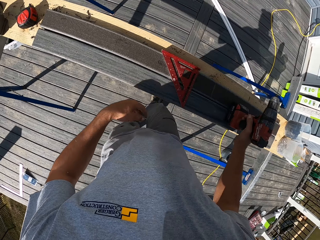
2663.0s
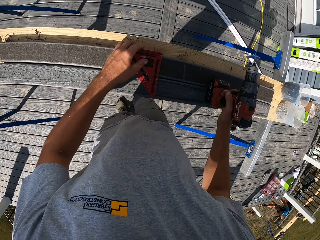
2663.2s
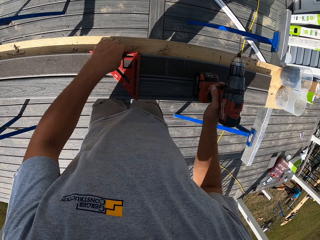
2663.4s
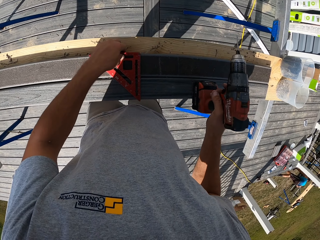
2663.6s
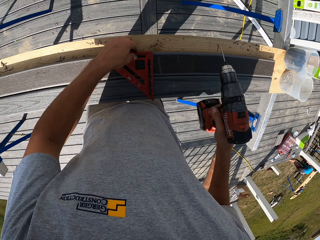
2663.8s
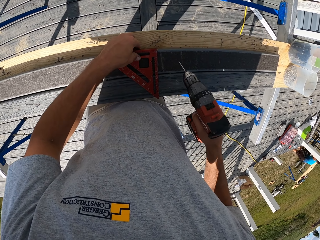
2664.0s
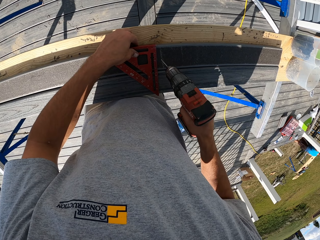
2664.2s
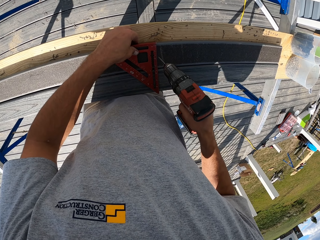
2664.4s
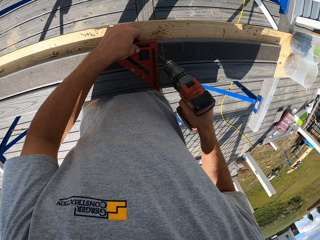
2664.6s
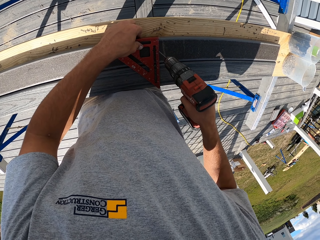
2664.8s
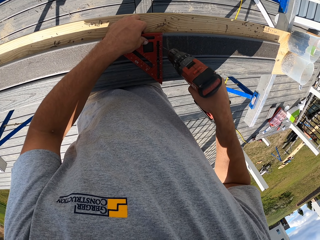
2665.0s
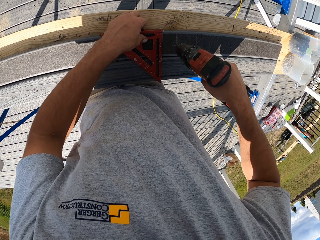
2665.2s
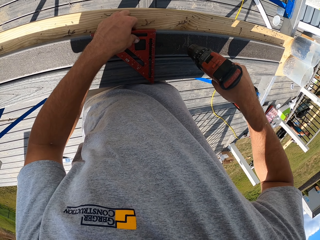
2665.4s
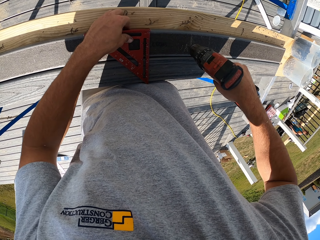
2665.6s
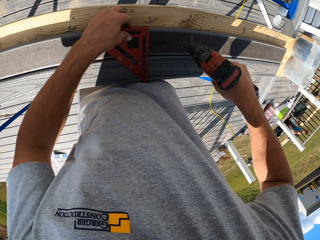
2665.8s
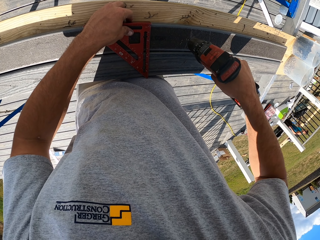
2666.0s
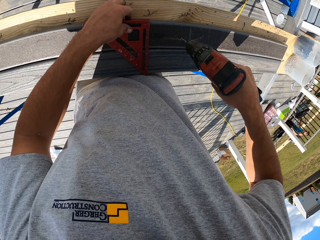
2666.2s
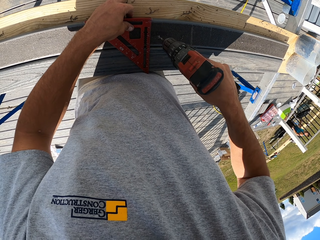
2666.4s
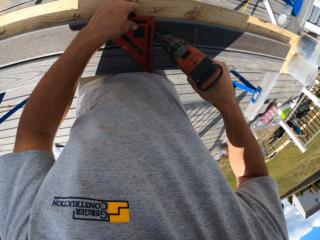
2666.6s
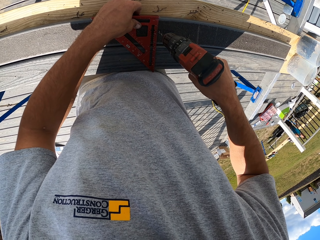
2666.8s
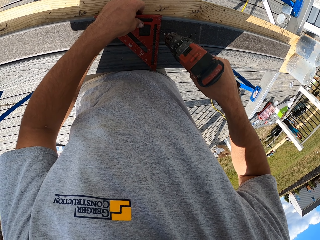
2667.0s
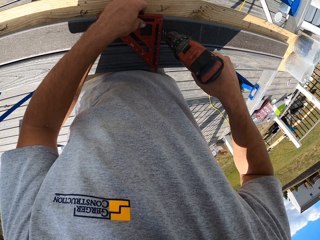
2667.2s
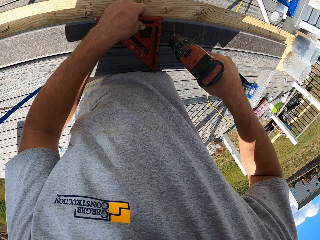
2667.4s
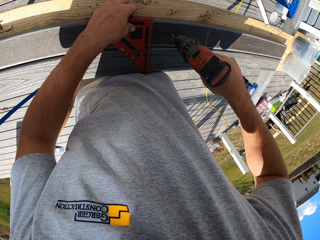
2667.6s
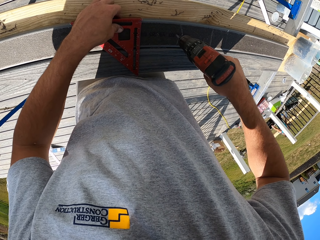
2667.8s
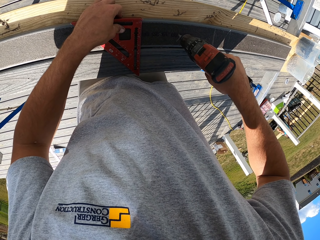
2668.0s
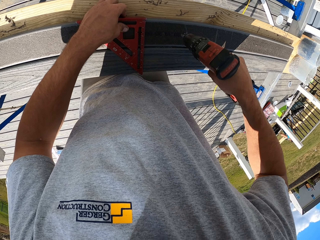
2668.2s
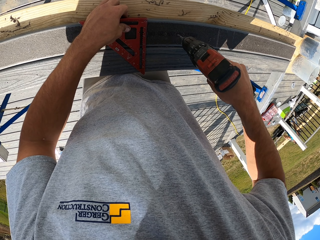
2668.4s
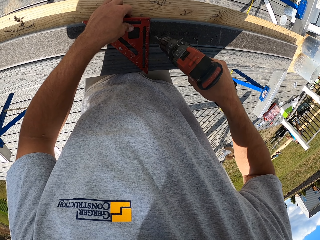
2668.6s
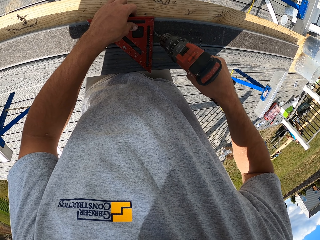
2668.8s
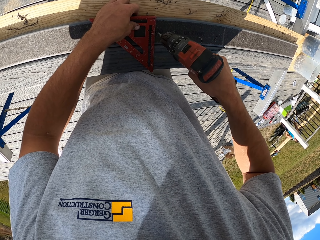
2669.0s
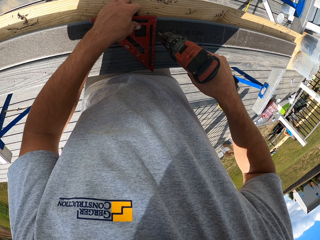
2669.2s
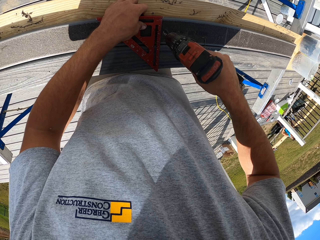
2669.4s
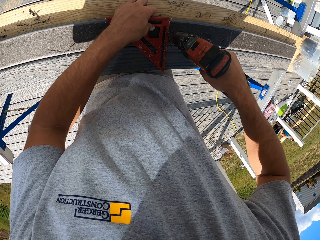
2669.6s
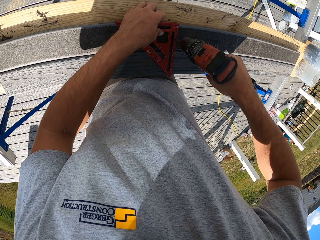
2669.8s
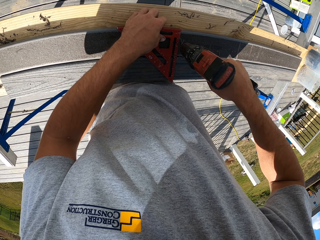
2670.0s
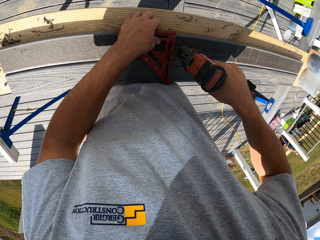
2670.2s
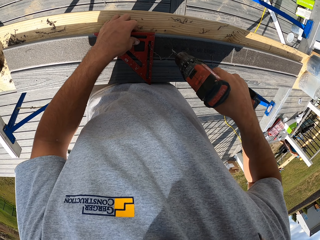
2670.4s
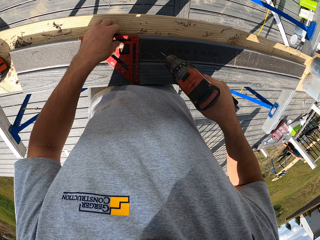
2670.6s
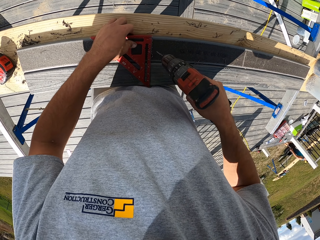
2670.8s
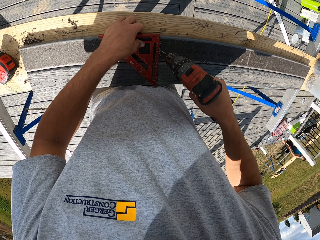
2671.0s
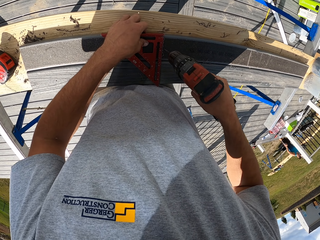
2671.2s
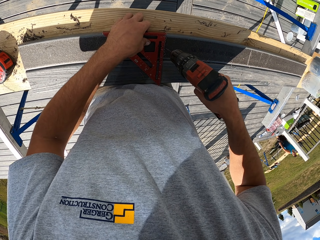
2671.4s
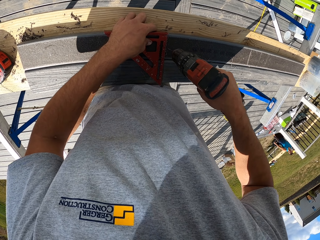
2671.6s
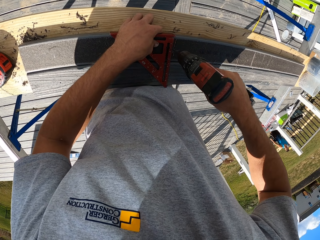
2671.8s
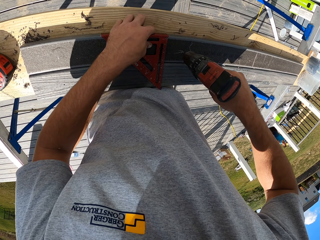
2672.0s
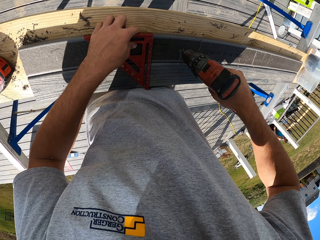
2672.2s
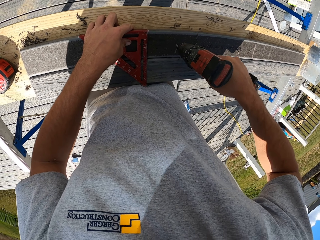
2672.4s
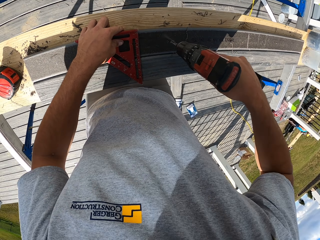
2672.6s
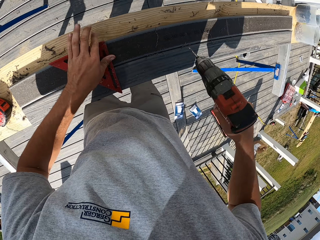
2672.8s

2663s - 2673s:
The camera wearer looks around. They pick up the triangle ruler. They move the triangle ruler on something. They drill the wood.

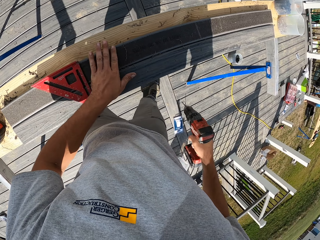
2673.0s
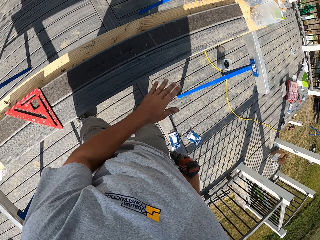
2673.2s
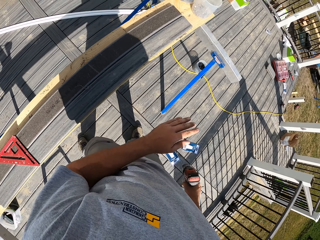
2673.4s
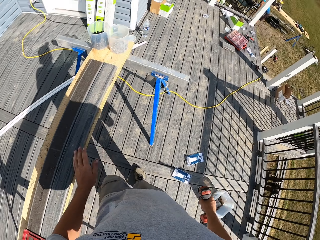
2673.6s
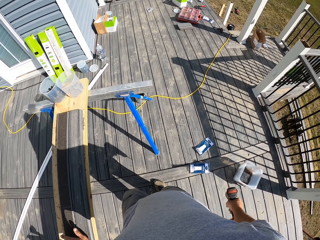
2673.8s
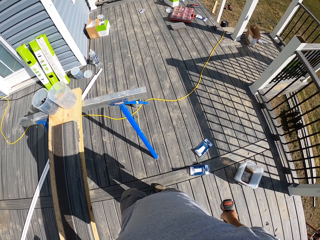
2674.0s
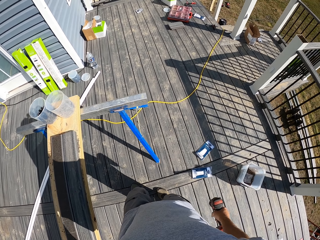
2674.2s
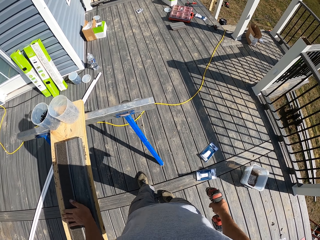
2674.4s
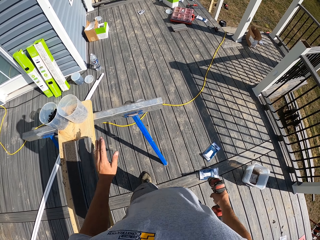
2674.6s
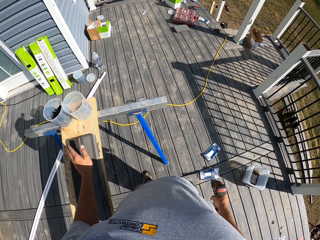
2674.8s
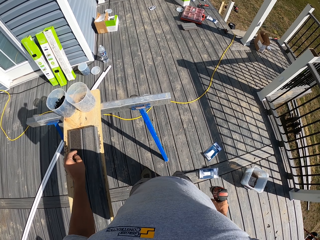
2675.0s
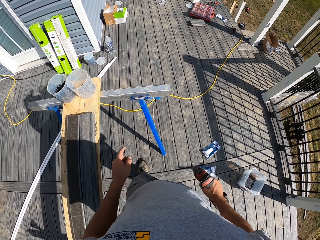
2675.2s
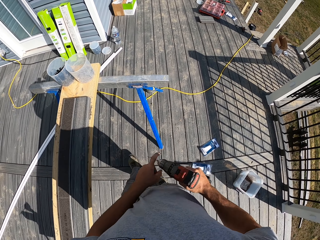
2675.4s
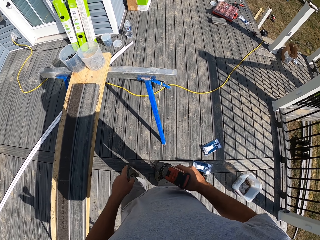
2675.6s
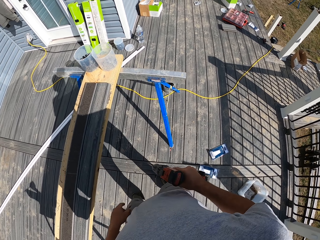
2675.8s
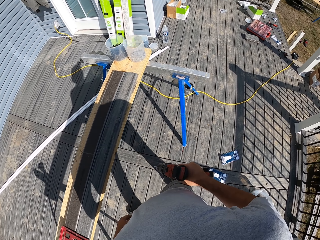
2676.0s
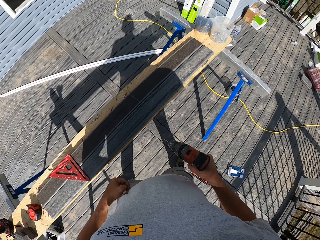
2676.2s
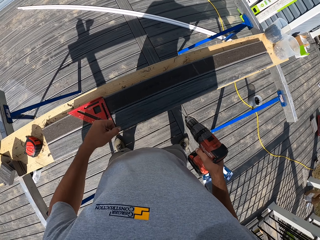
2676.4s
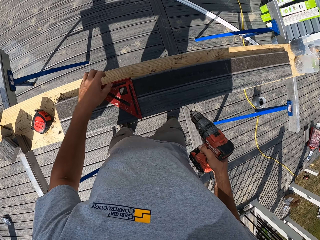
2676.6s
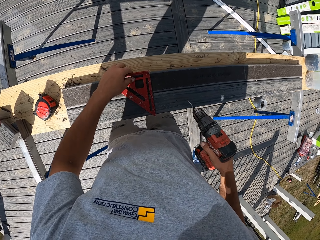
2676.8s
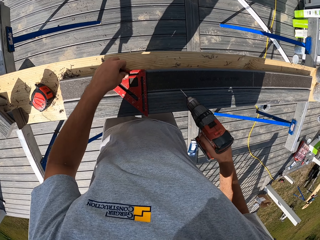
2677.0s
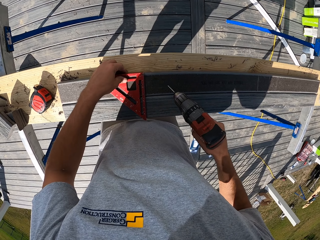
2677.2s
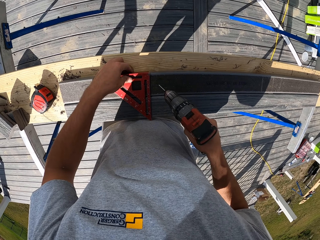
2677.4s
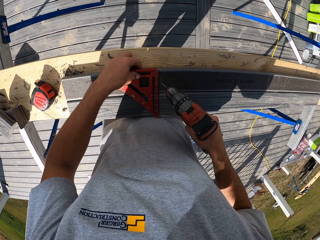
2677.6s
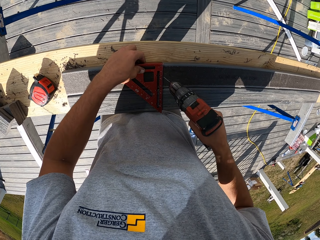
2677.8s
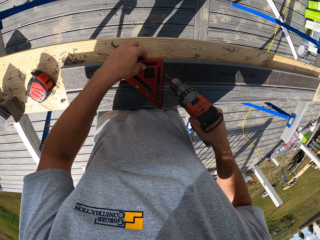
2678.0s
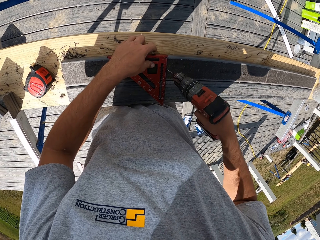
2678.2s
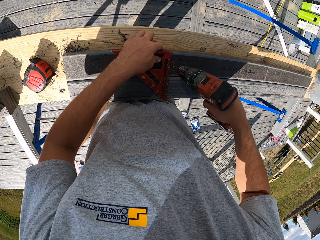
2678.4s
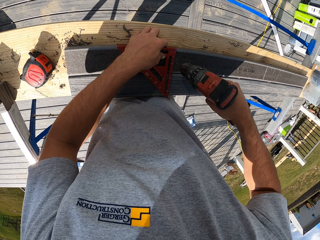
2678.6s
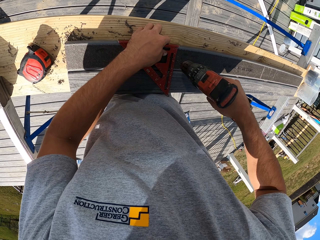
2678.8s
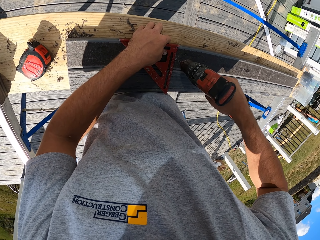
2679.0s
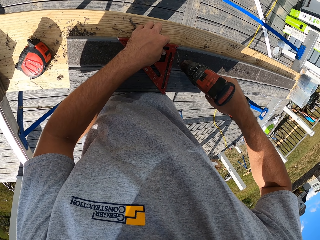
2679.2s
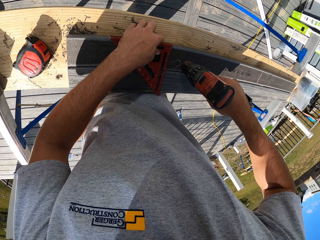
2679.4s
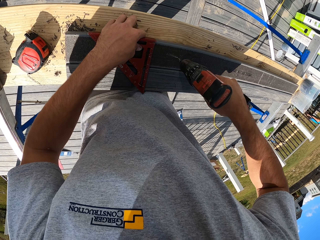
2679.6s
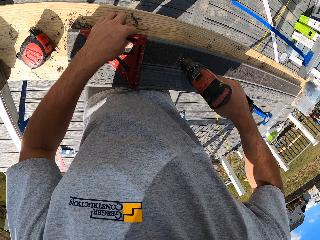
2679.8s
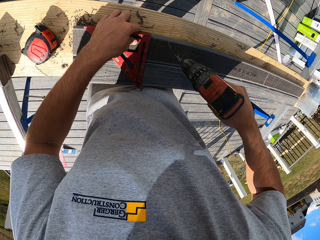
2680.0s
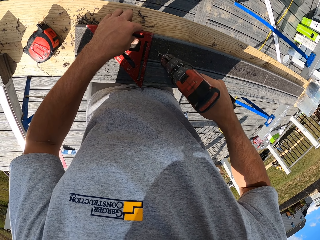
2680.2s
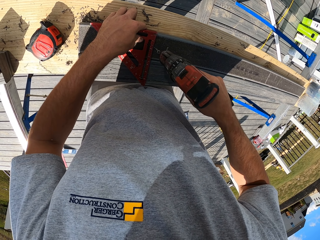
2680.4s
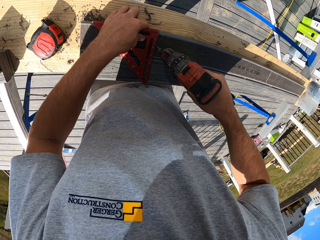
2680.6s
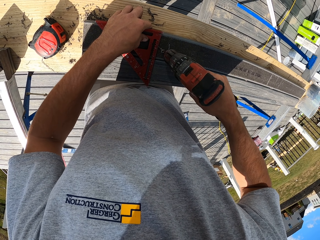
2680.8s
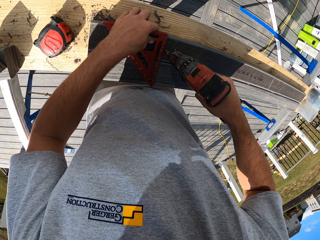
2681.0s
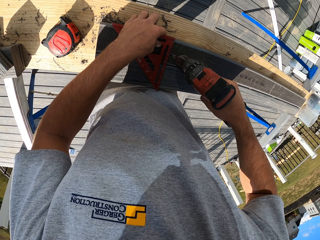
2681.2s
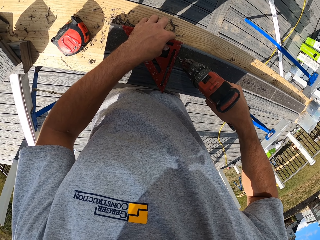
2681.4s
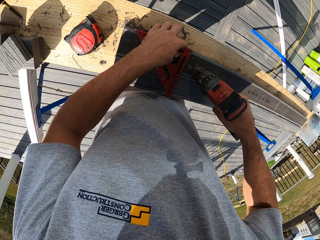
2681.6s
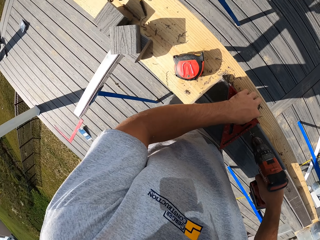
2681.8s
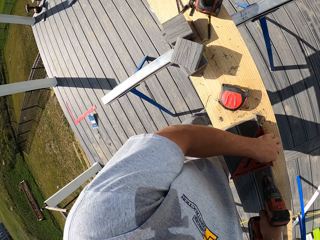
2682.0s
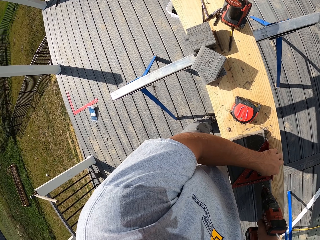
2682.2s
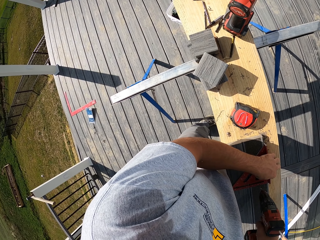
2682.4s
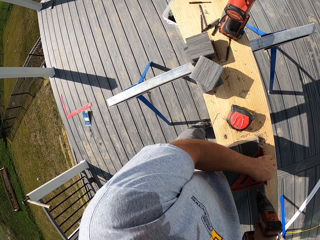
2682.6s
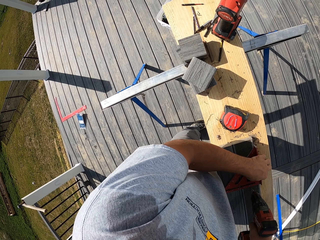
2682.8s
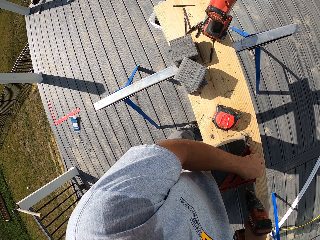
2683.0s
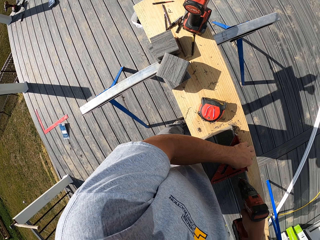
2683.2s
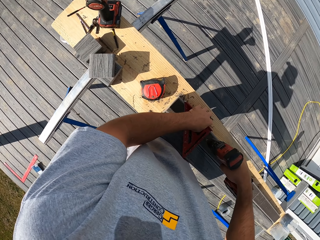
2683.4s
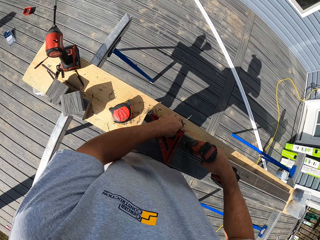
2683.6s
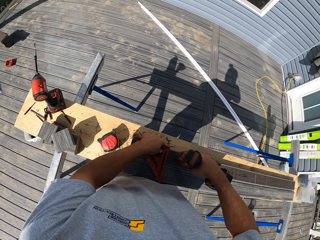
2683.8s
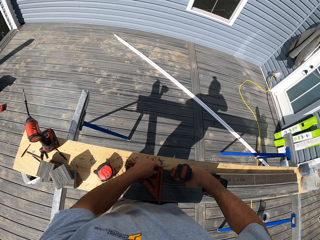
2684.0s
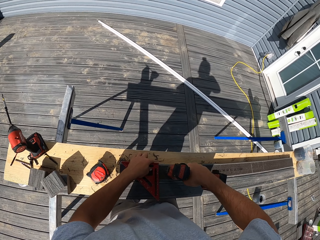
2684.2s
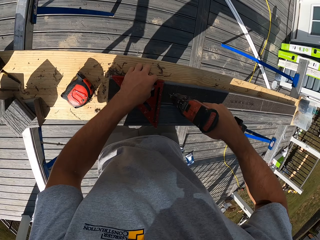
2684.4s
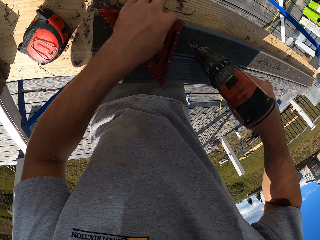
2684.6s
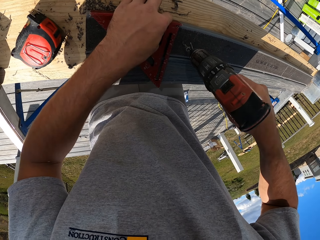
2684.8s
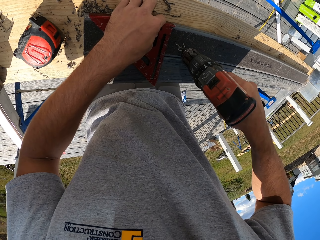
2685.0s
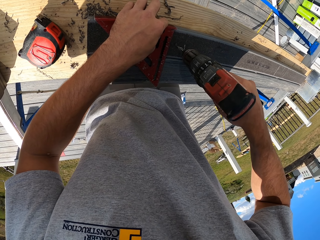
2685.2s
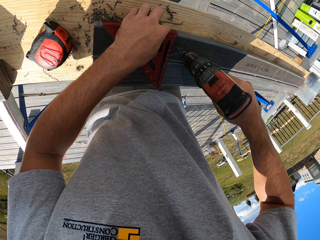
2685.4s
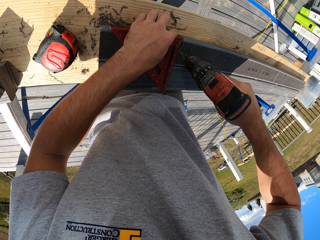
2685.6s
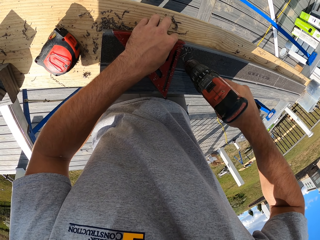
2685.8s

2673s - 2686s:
The camera wearer wipes the wood with hands. They look around. They move the square ruler. They pick up the triangle ruler. They drill the wood.
